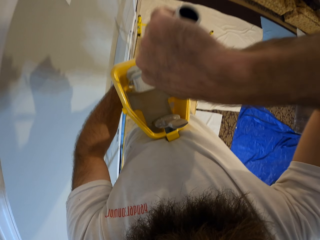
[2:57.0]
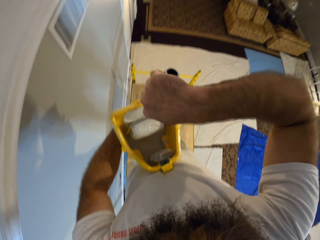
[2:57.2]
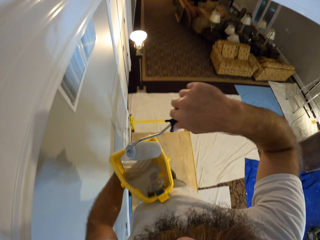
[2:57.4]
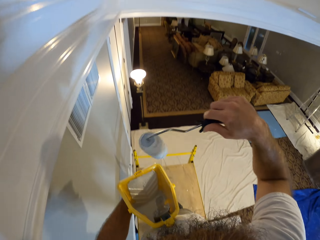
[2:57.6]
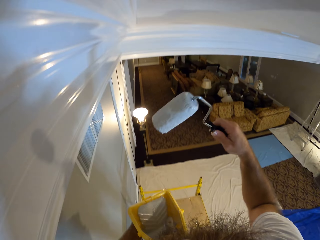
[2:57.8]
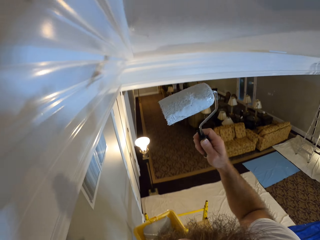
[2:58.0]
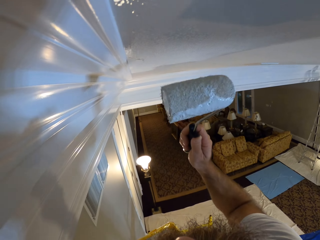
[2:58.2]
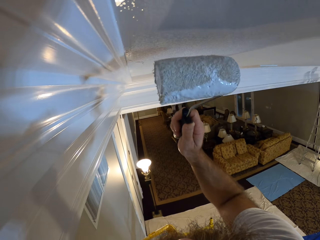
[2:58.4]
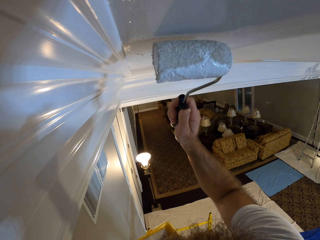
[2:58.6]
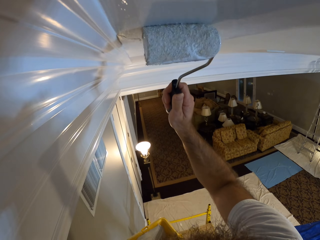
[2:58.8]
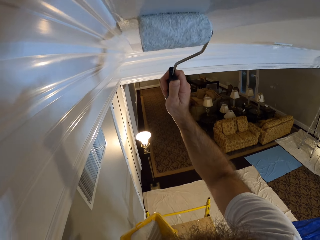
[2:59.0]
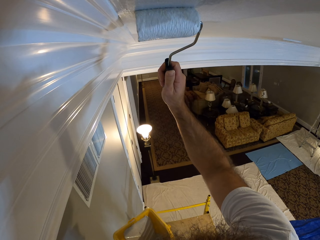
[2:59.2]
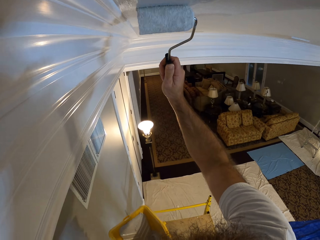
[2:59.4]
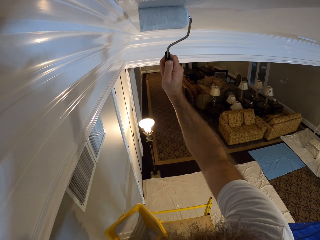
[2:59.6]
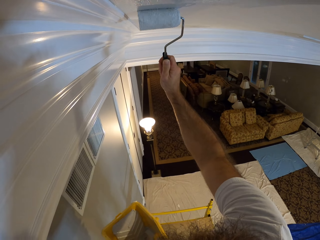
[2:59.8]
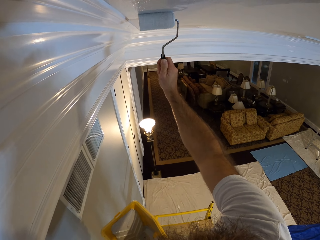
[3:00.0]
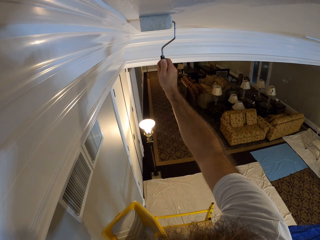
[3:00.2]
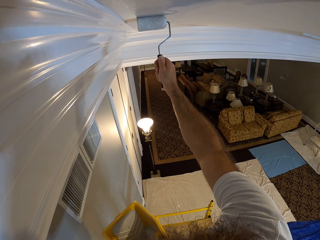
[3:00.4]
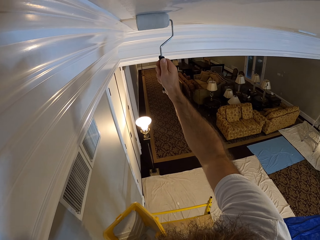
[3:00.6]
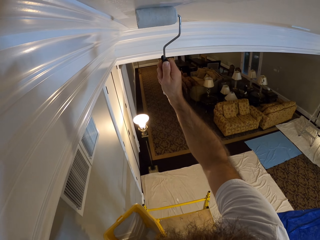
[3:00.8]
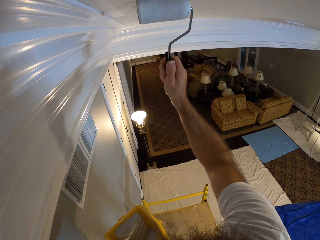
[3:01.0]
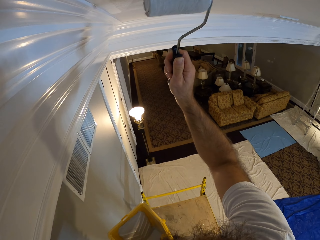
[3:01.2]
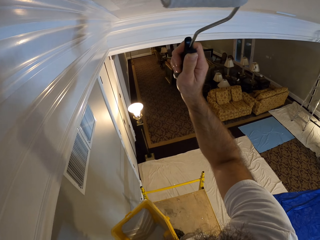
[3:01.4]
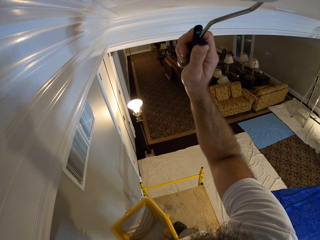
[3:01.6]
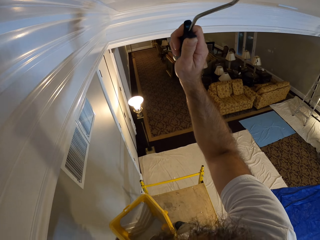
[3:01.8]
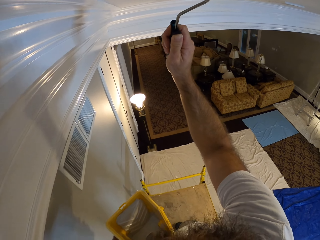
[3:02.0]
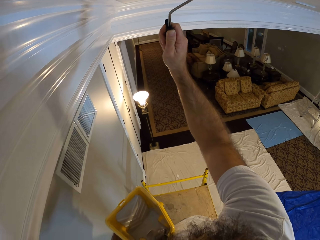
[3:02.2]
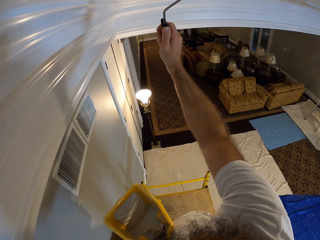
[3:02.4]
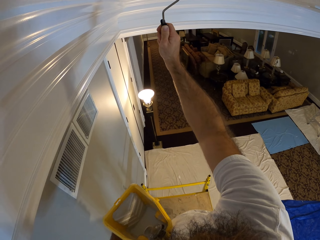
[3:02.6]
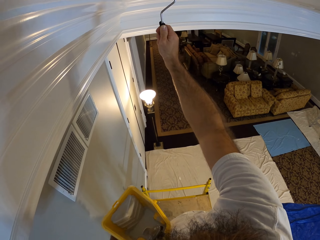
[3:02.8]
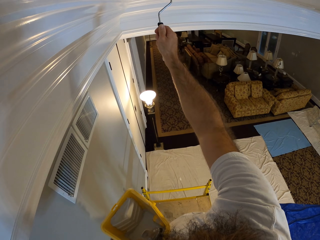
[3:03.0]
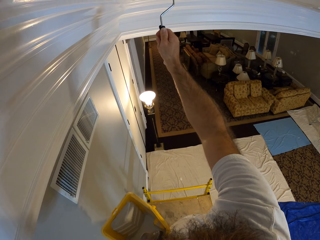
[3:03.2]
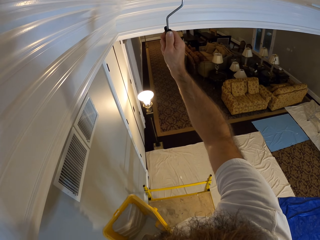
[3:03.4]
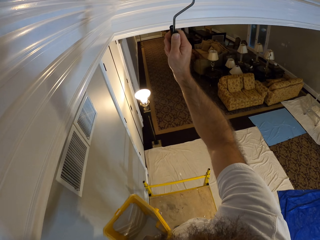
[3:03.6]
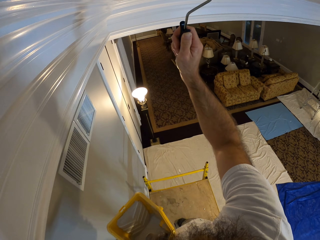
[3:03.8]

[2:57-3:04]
The camera wearer paints the ceiling with the paint roller in his right hand.

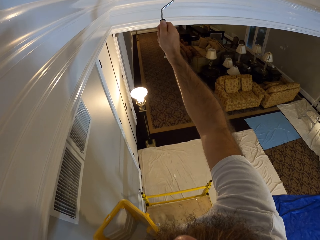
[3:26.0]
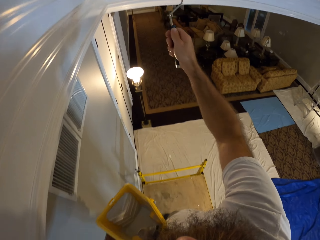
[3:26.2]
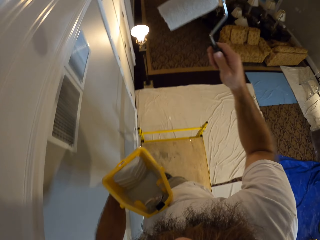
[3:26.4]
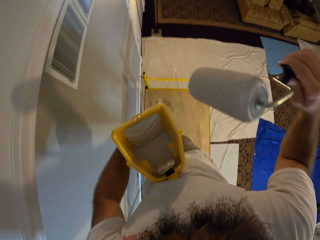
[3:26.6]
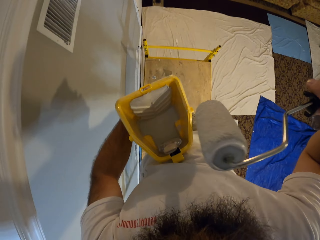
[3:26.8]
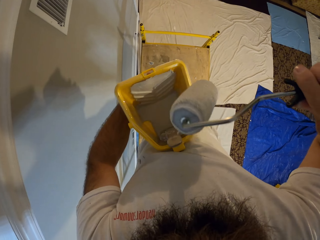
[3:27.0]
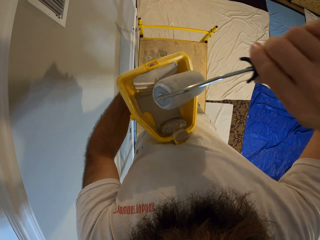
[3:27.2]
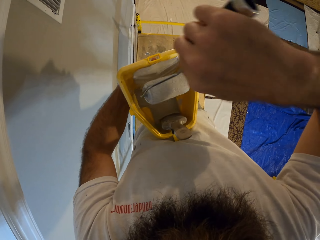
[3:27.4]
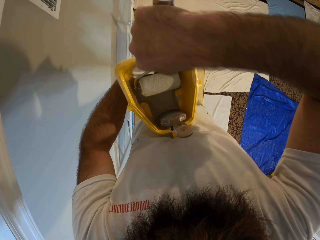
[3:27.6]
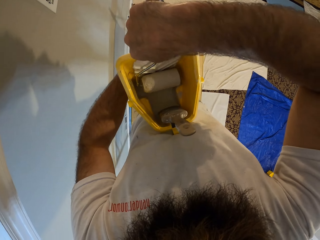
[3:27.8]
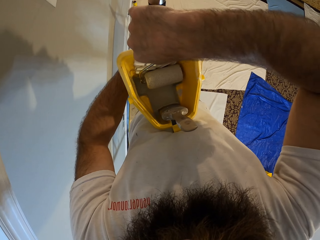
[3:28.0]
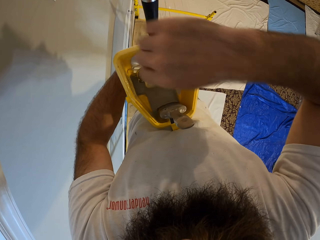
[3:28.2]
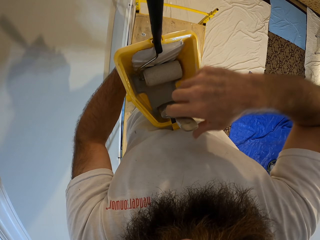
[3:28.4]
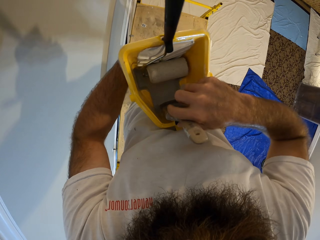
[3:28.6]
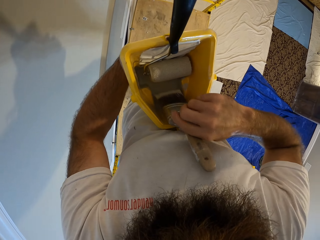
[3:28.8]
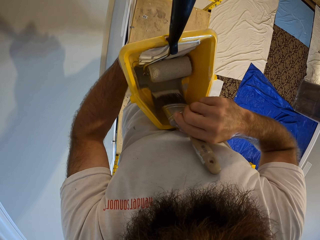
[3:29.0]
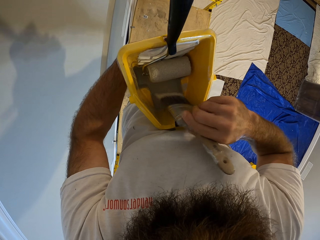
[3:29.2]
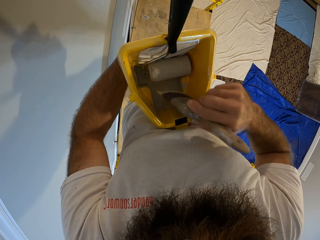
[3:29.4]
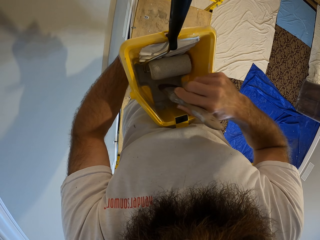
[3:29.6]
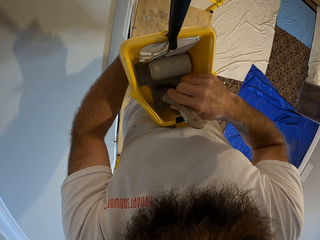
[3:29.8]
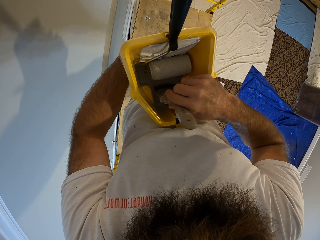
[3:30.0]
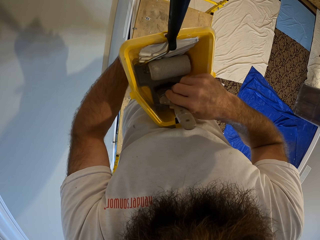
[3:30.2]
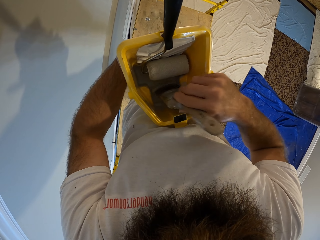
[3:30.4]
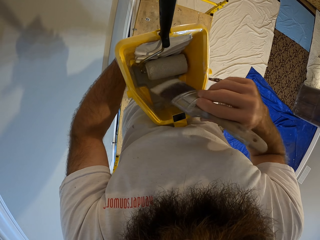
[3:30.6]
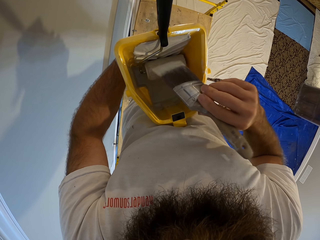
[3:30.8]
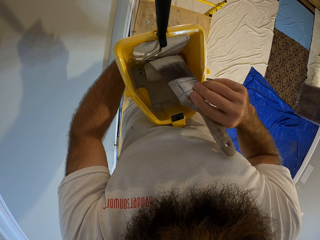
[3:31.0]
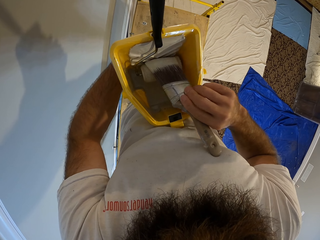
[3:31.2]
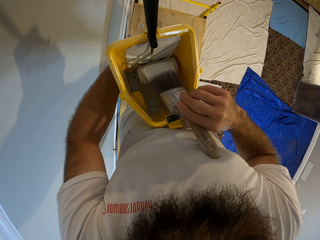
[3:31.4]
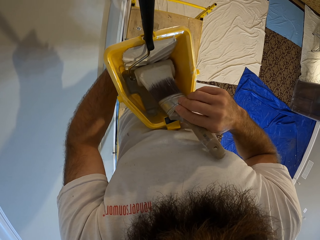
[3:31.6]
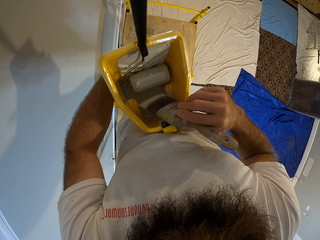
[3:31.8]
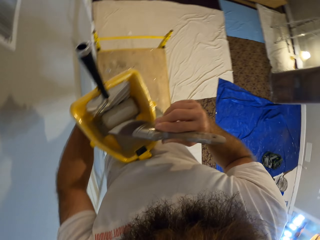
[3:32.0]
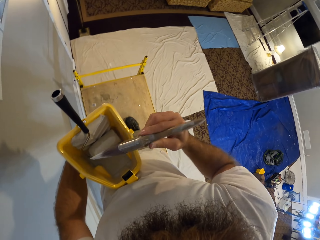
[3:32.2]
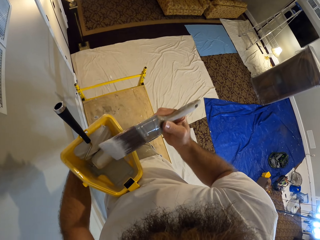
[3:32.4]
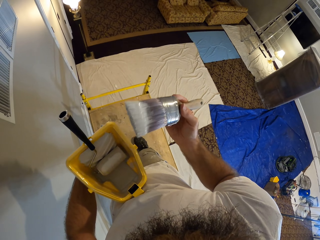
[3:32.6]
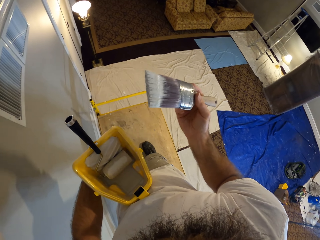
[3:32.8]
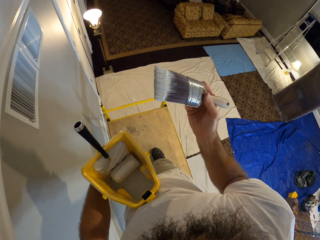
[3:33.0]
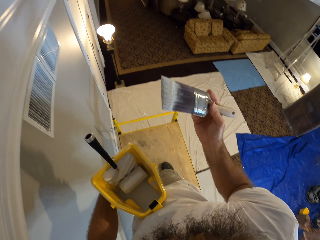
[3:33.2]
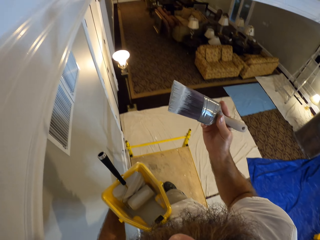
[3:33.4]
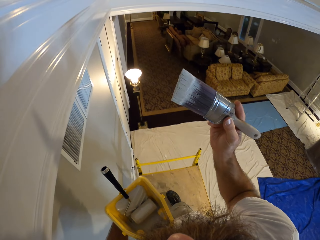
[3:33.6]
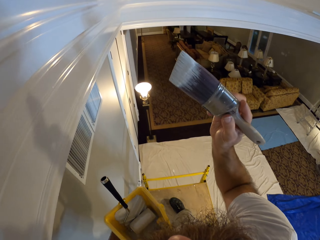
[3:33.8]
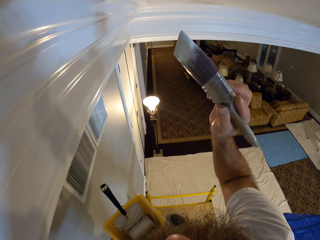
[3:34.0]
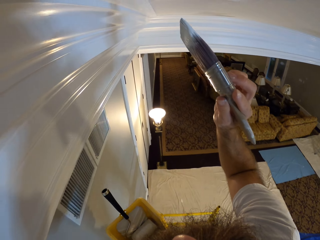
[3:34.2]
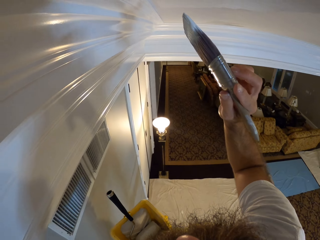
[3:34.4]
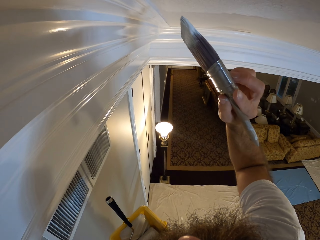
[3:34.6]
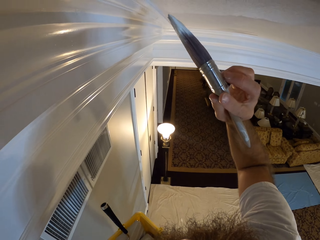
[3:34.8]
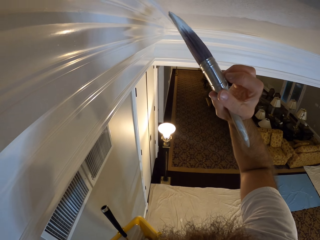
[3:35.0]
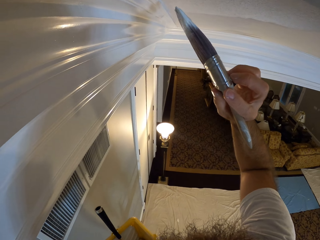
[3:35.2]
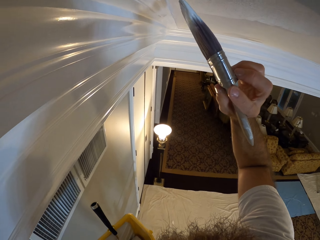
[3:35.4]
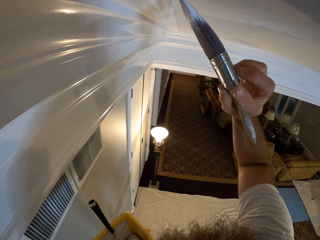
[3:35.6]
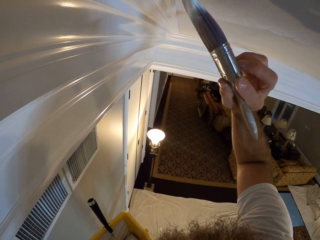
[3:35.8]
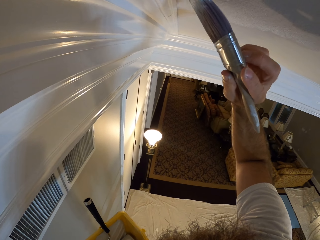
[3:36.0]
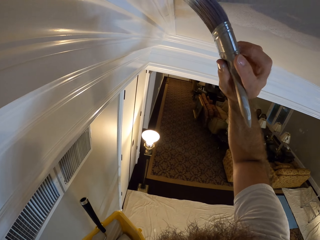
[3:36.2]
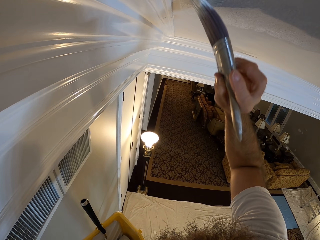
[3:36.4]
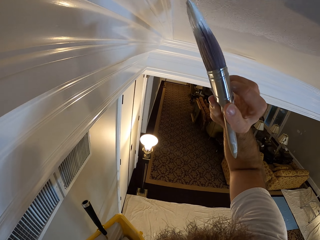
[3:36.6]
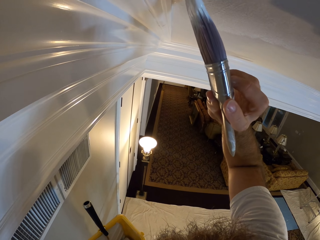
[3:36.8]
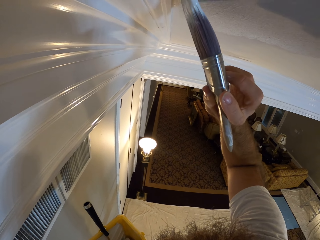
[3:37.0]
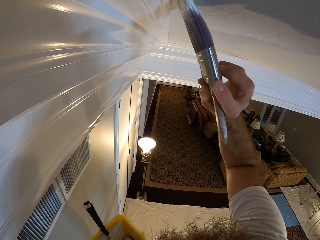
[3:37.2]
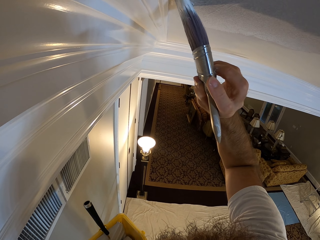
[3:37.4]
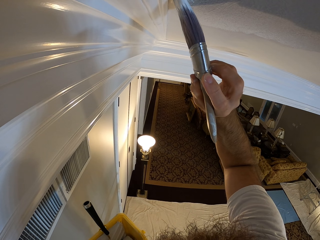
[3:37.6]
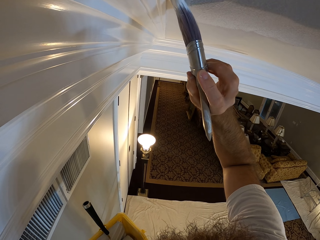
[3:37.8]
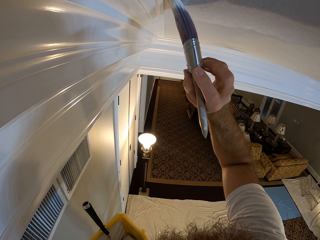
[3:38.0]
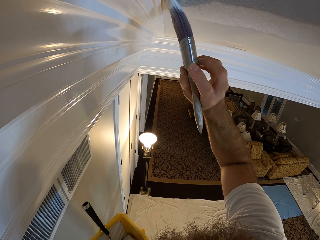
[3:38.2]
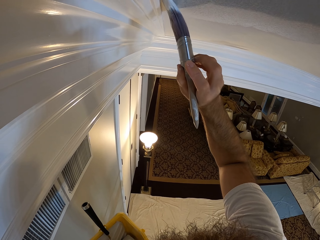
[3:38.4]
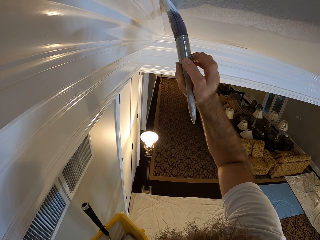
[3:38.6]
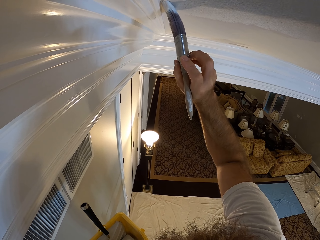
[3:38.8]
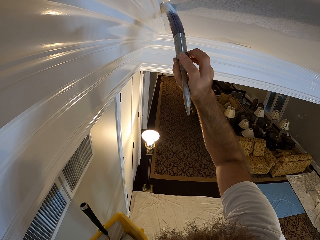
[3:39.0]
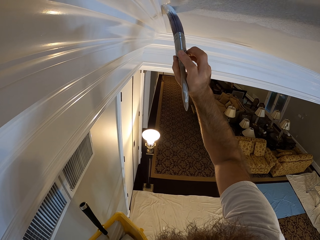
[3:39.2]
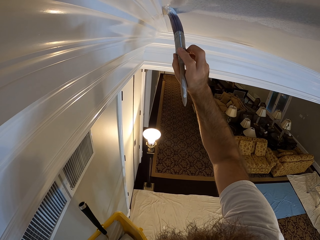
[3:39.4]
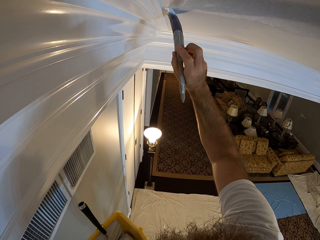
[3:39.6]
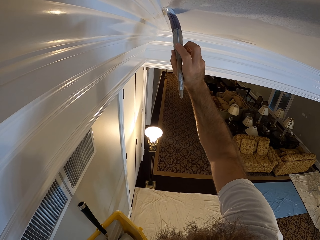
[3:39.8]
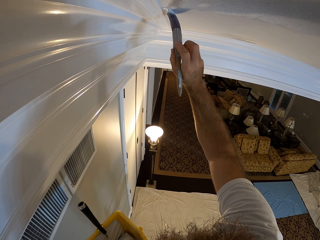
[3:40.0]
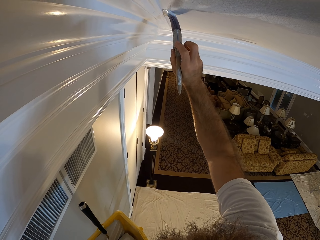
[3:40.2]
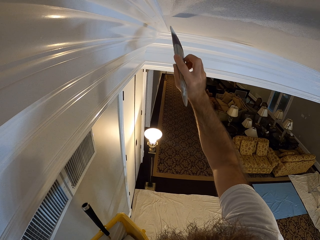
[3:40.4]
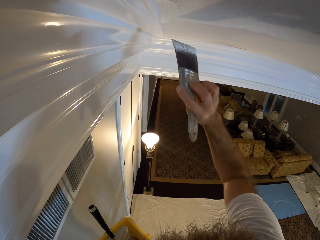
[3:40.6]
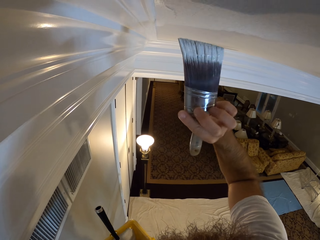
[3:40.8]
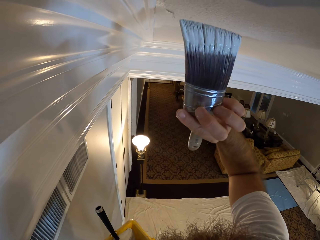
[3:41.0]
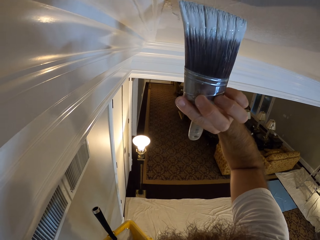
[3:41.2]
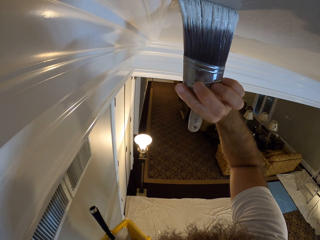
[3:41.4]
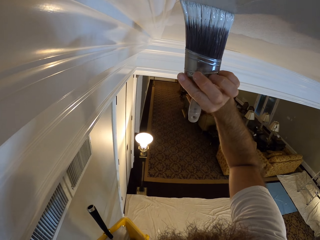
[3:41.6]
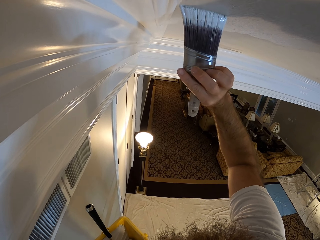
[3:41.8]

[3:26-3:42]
The camera wearer drops the paint roller in the bucket with his right hand. He picks up the paint brush from the bucket with his right hand. He holds the paint brush. He takes paint from the bucket with the paint brush in his right hand. He rubs the paint brush on the roller. He paints the ceiling with the paint brush in his right hand.
